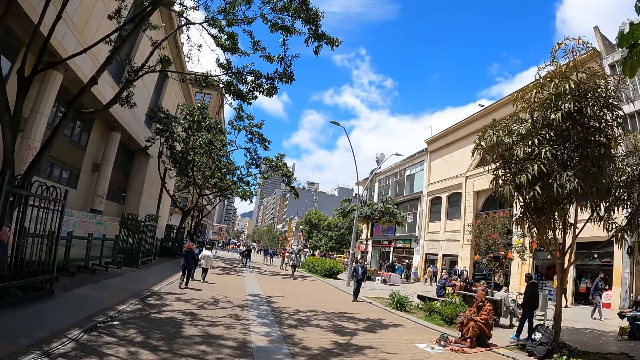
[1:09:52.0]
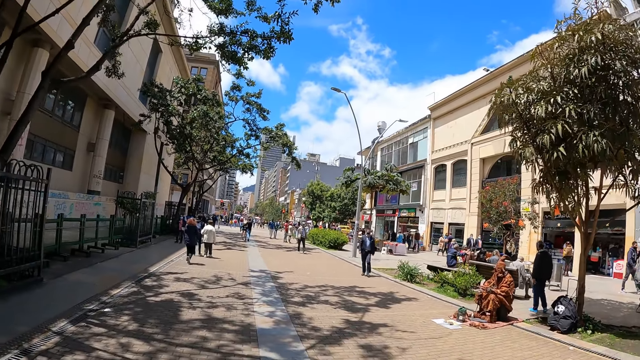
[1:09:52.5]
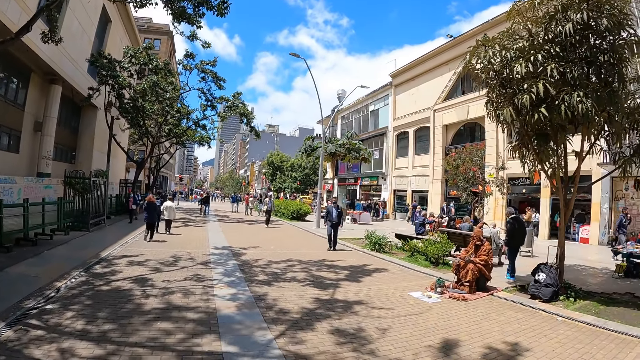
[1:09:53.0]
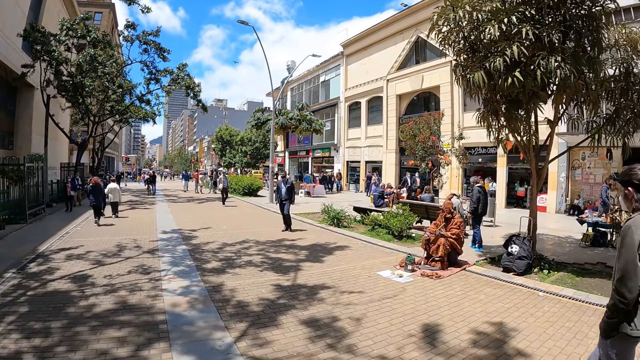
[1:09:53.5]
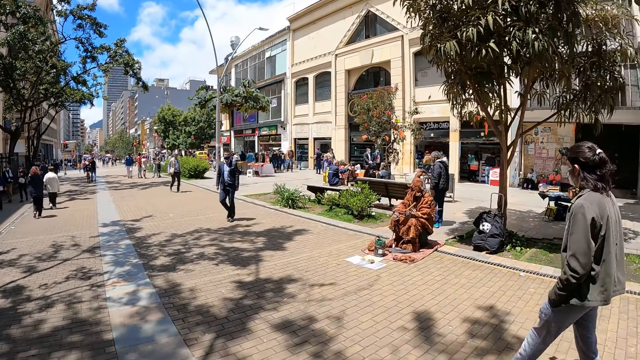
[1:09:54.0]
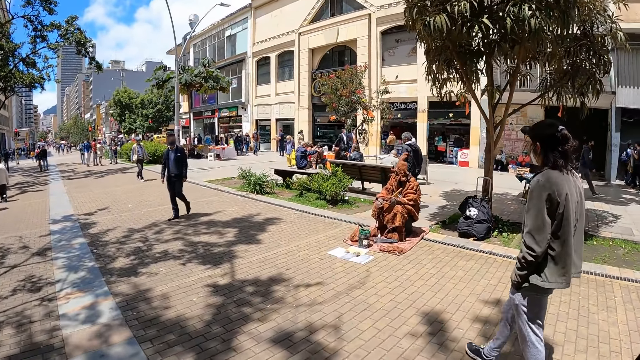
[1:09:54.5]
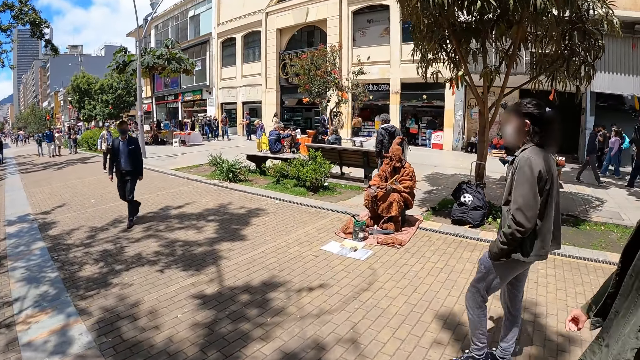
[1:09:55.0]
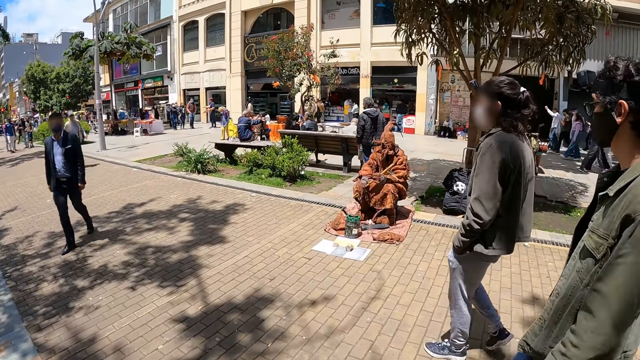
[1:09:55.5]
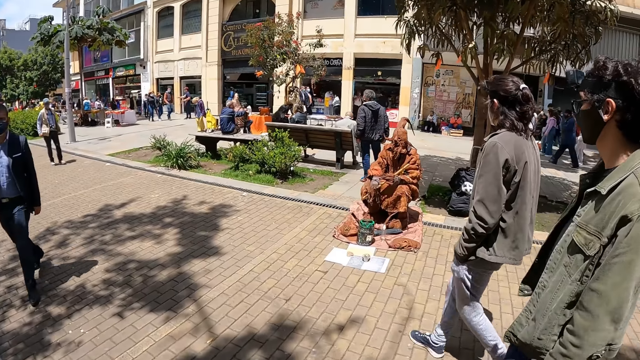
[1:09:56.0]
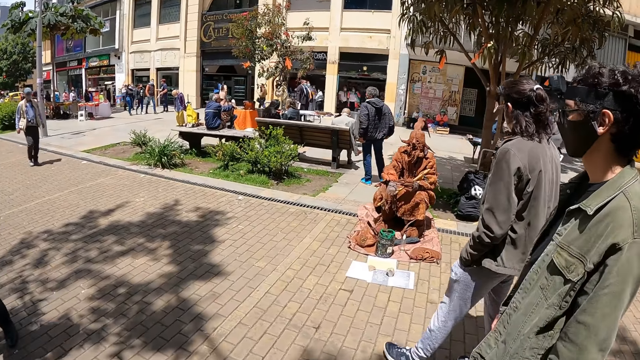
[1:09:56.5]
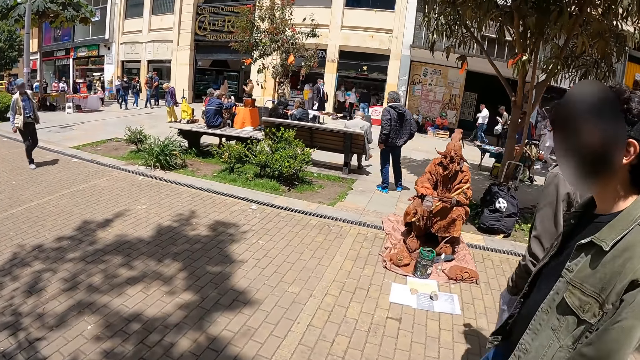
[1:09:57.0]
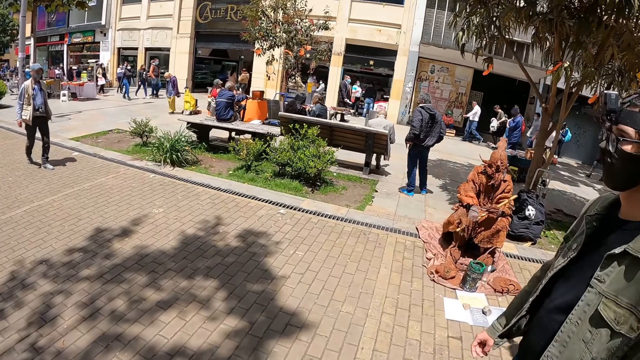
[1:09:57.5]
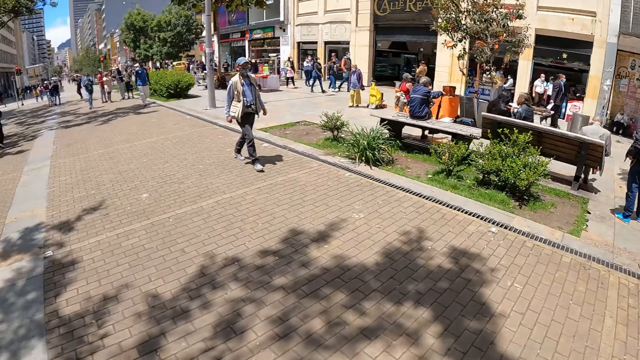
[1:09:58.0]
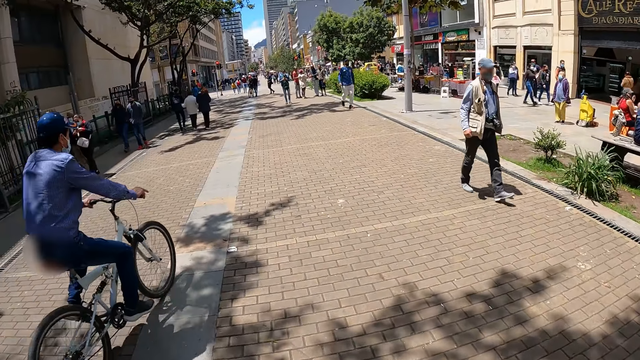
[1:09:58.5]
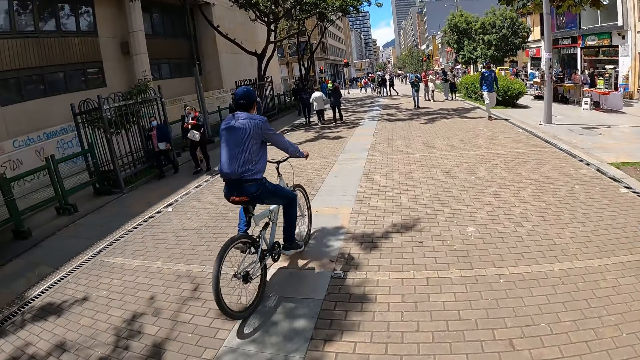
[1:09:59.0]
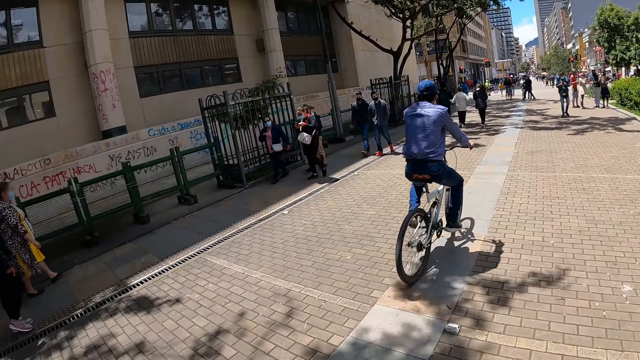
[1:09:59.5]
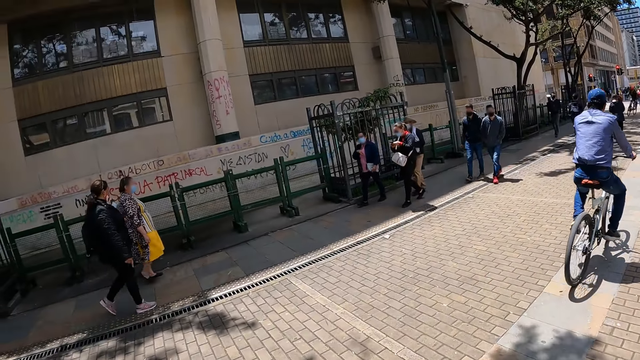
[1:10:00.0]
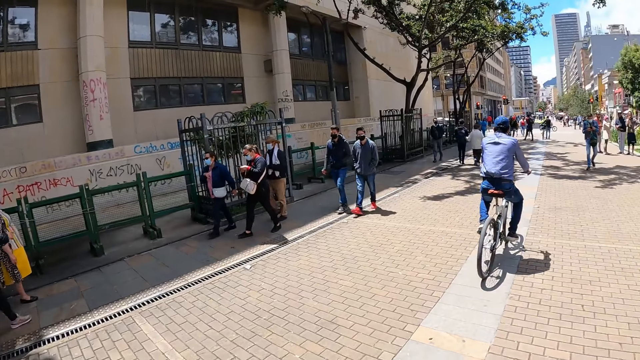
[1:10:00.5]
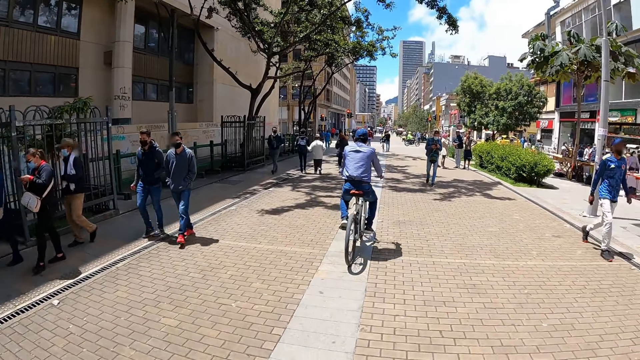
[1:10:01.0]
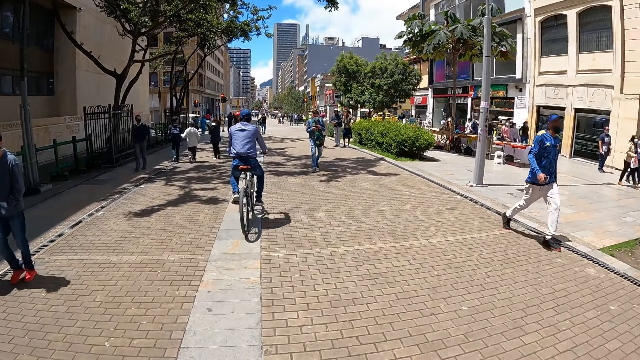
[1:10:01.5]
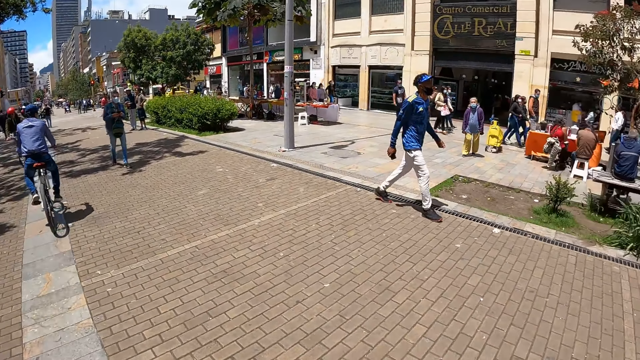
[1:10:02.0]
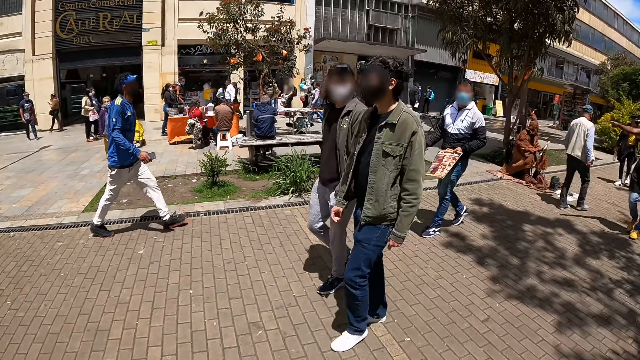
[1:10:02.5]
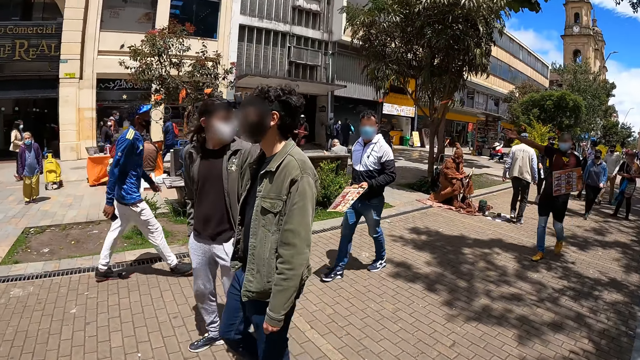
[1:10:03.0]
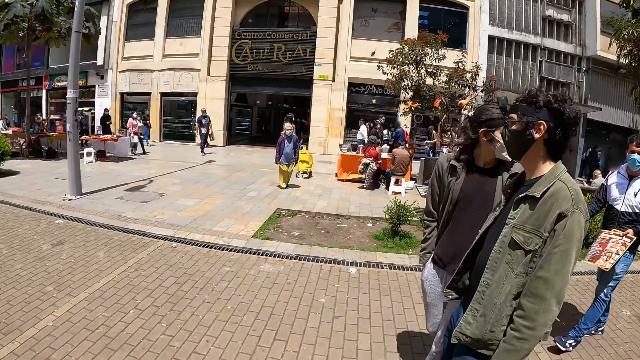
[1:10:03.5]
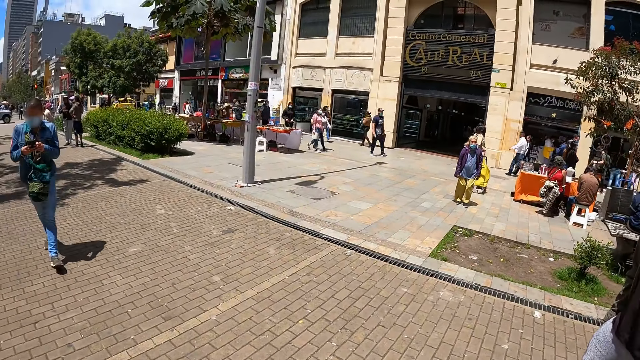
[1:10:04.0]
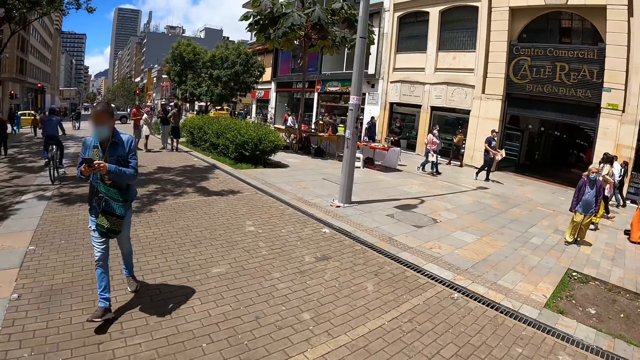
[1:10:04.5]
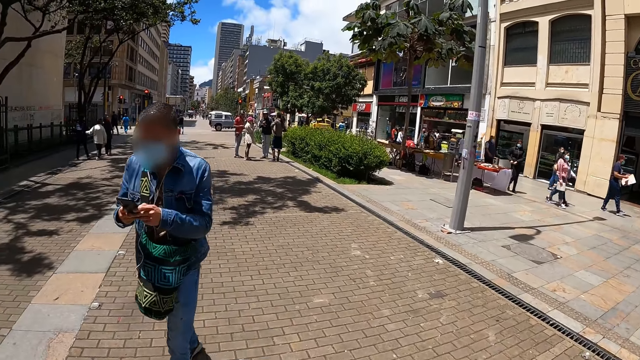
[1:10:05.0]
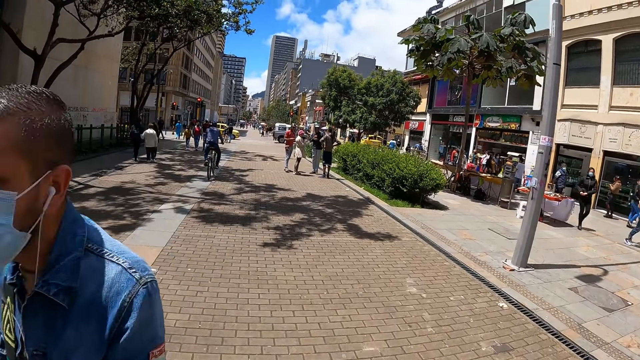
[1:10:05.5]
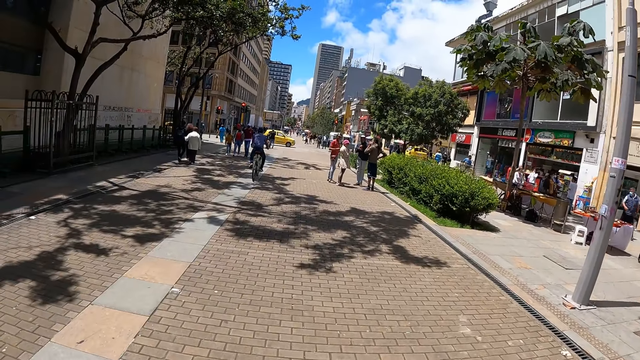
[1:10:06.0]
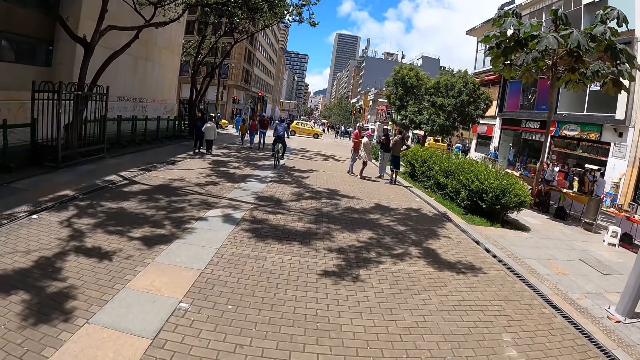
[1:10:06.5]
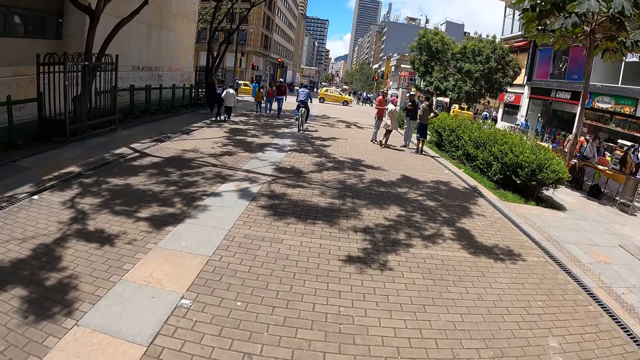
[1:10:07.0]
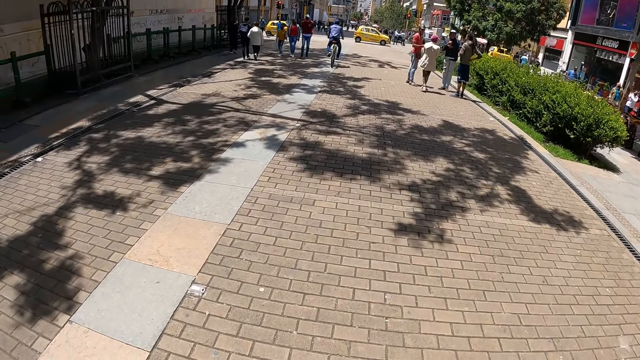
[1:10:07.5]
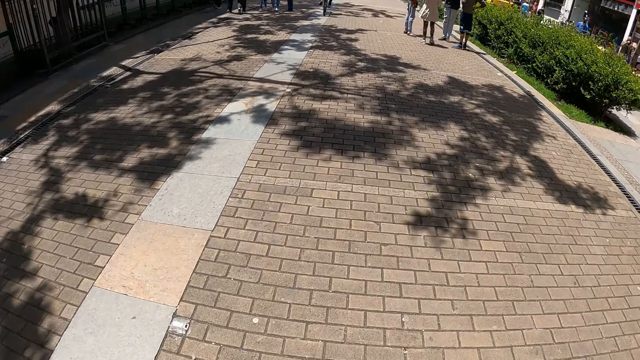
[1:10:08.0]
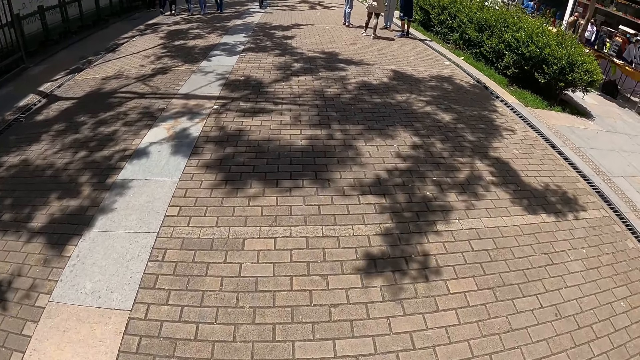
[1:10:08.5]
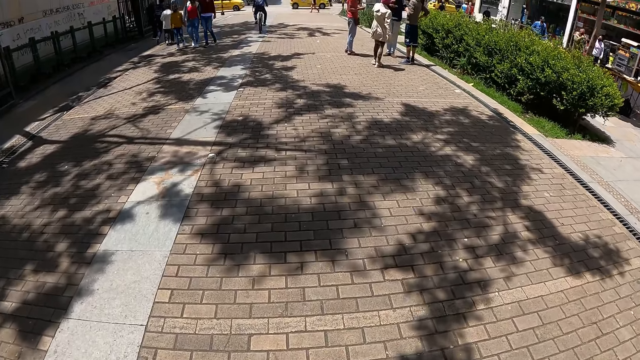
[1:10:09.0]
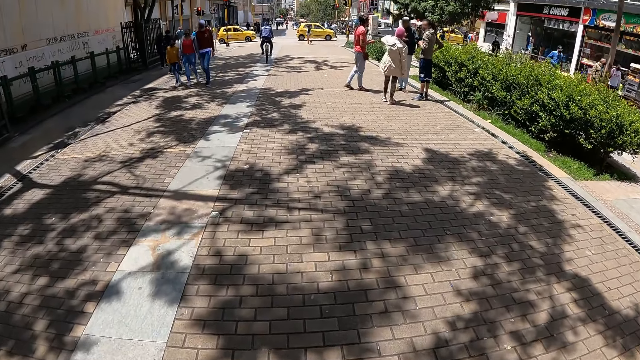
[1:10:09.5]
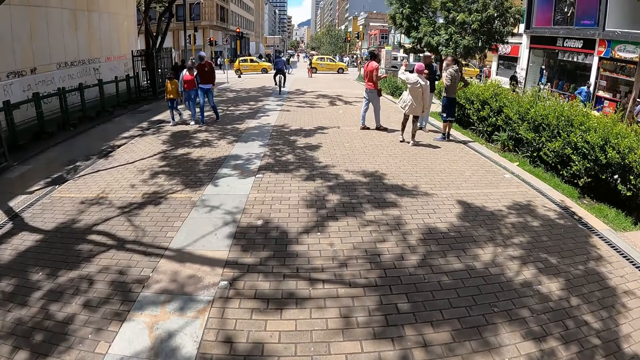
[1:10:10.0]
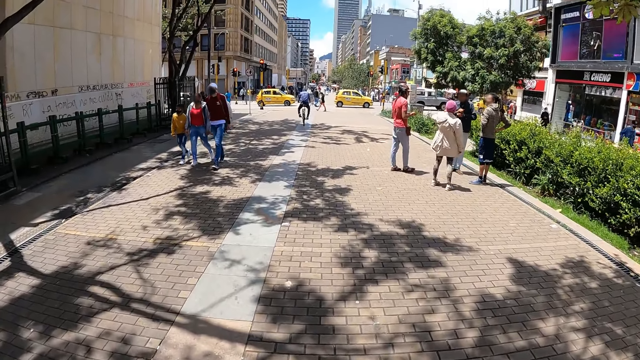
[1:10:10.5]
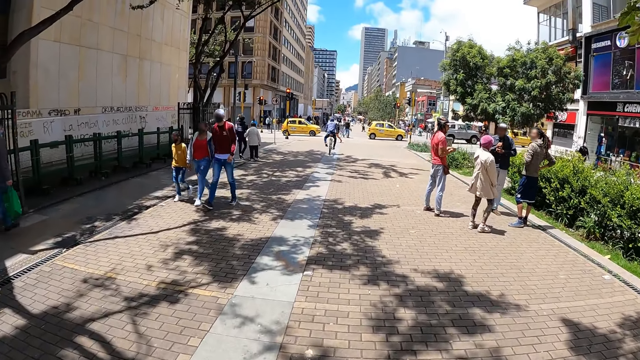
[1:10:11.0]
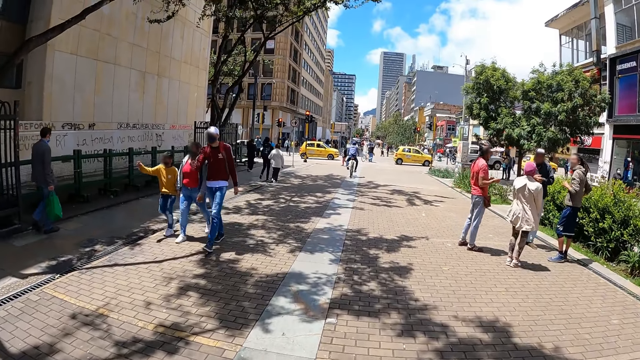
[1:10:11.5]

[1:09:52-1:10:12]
The camera wearer walks on the road. A man slows a little beside a beggar. The camera wearer turns around. Another man walks along with the first man. The camera wearer walks around.
